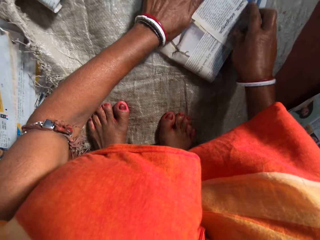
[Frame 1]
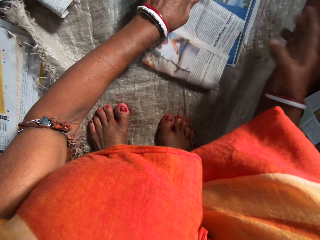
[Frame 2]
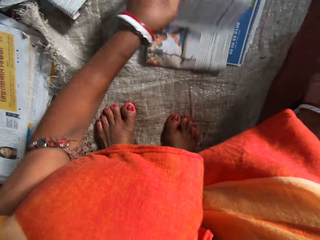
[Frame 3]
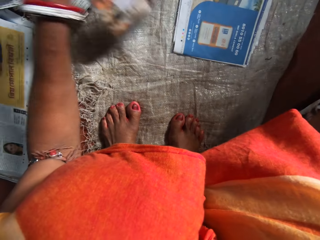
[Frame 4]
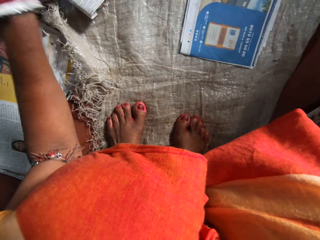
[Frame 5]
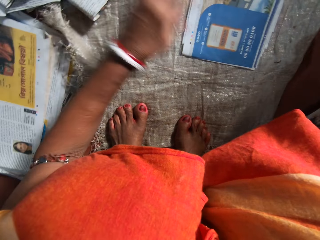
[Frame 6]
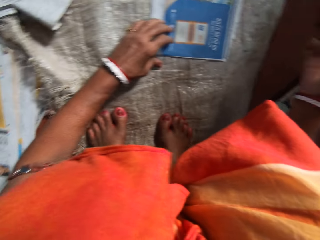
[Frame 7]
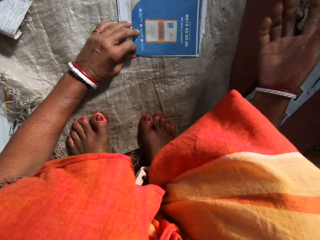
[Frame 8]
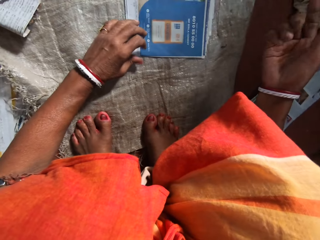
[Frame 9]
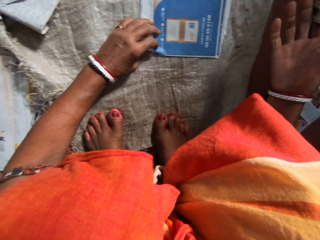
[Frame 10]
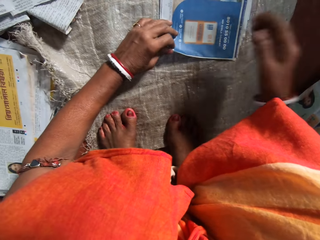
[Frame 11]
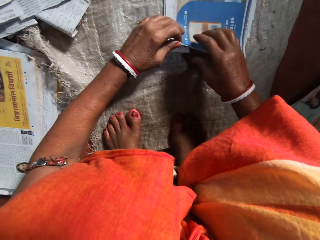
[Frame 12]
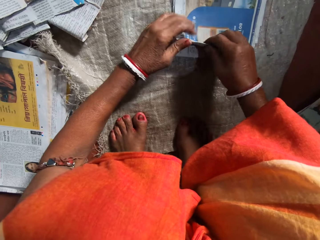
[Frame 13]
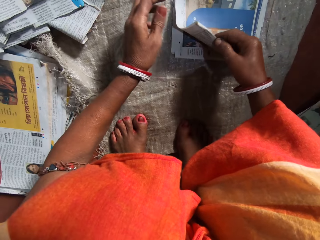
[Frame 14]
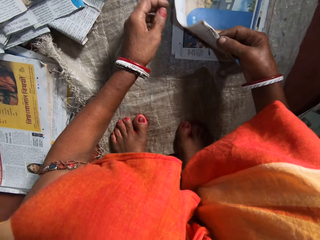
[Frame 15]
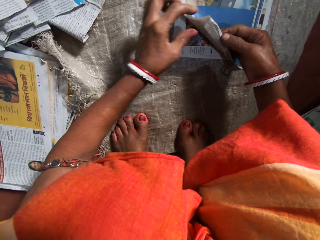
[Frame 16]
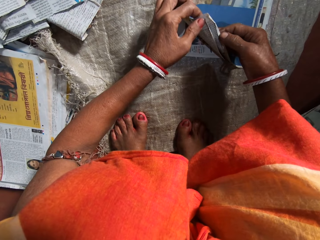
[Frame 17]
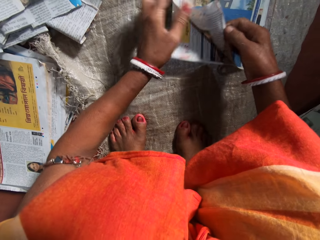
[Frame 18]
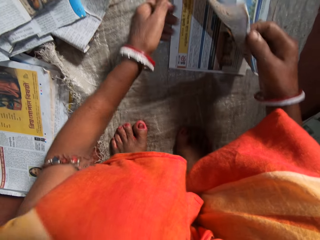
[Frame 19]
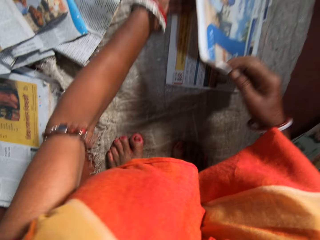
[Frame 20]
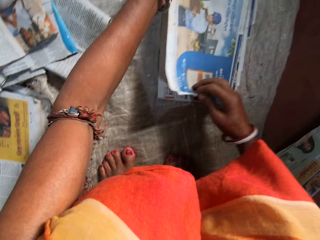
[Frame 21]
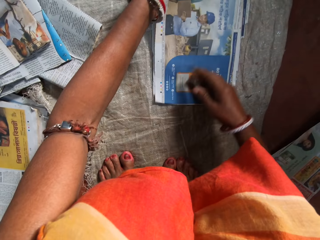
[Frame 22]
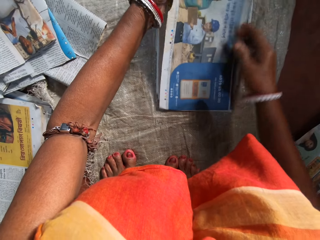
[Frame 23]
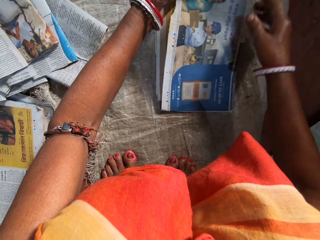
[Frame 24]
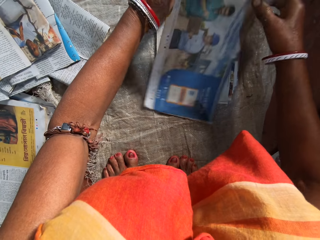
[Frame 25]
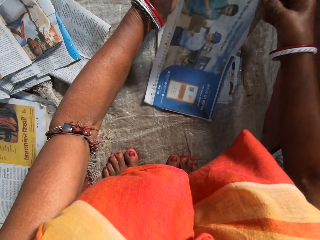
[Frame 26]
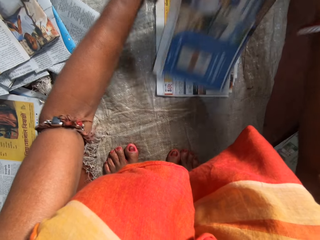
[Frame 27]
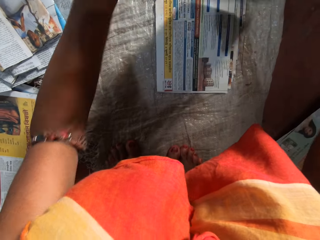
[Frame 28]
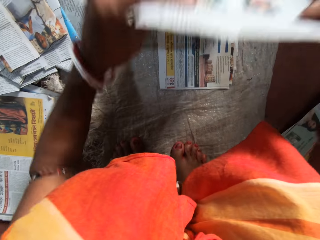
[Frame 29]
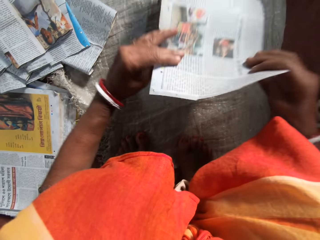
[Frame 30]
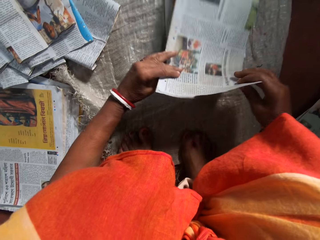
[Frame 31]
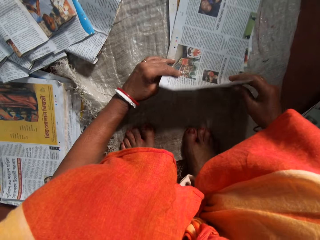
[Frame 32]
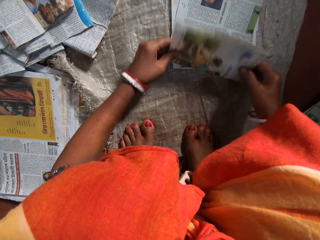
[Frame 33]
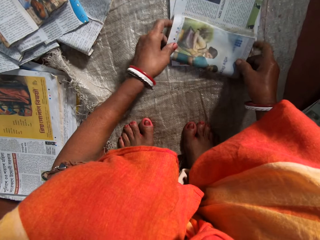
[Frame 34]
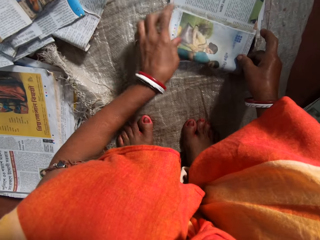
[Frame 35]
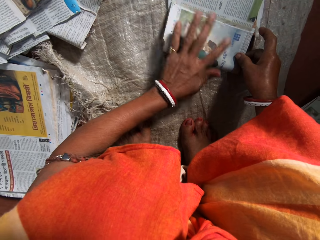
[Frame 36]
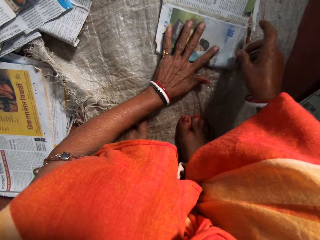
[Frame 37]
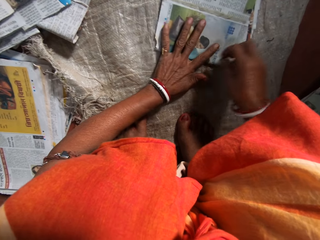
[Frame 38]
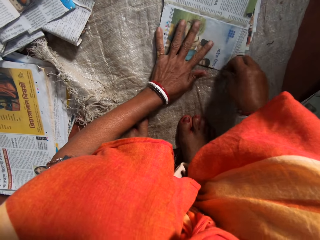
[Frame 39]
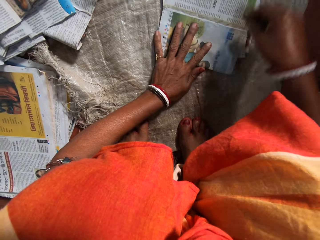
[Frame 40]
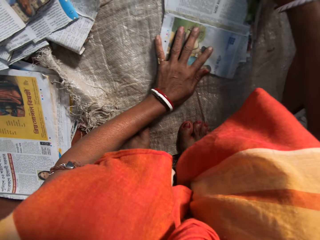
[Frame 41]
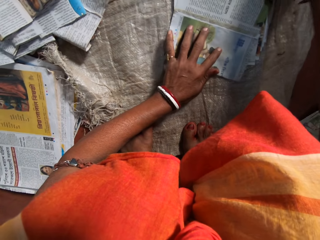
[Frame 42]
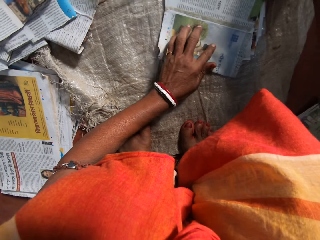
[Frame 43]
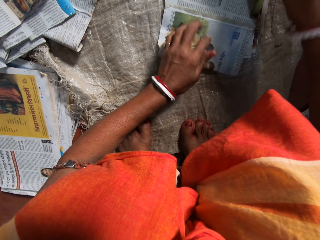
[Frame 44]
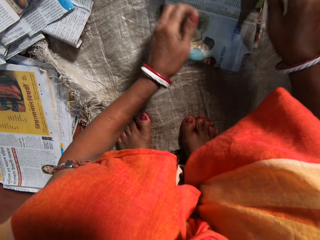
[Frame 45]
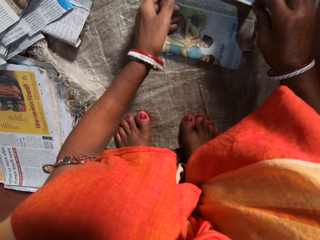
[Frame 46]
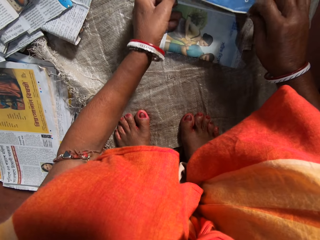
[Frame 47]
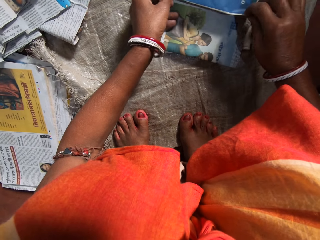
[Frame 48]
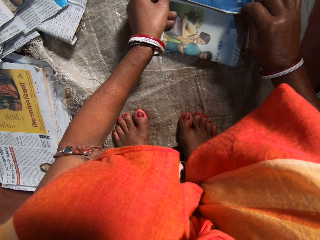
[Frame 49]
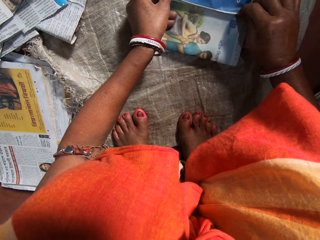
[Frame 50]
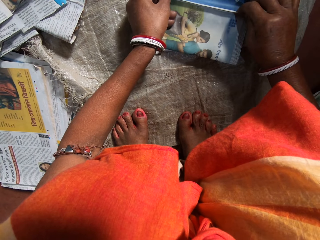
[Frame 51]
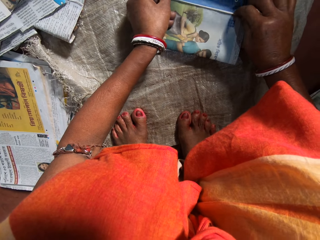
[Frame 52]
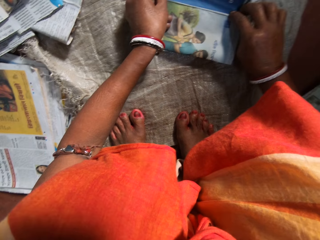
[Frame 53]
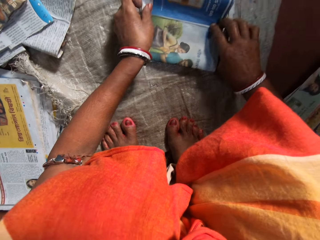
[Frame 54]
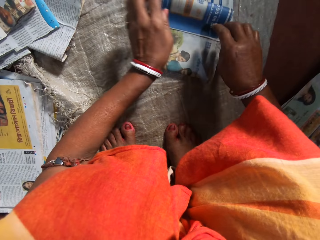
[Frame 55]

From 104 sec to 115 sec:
The camera wearer presses the newspaper with her hands. She lifts a newspaper from the others. She places the folded paper on a pile of papers with her left hand. She picks another paper from an array of papers on the floor with her hands. She turns the newspaper. She places a newspaper on the others. She folds the paper with her hands. She puts her left hand on the newspaper. She presses the newspaper with her right hand. She folds the newspaper.

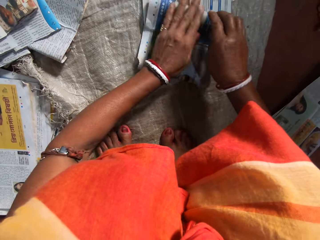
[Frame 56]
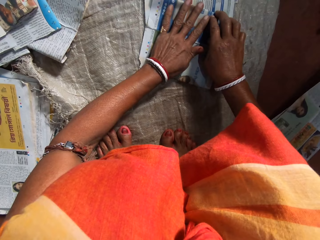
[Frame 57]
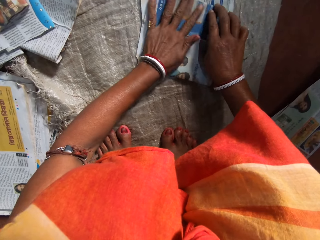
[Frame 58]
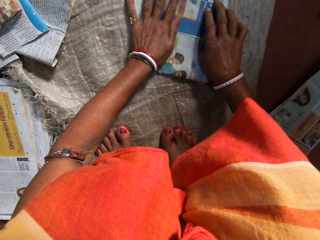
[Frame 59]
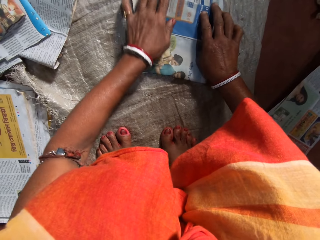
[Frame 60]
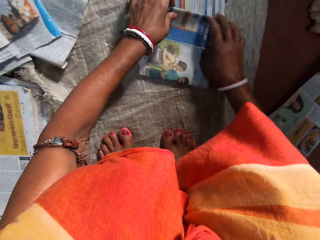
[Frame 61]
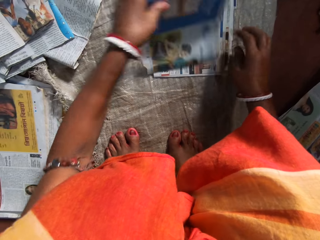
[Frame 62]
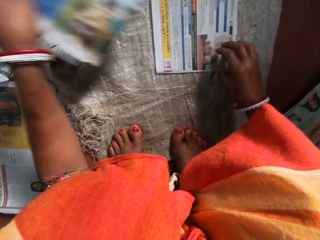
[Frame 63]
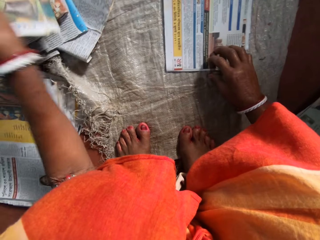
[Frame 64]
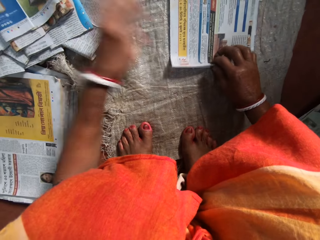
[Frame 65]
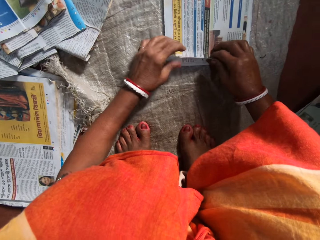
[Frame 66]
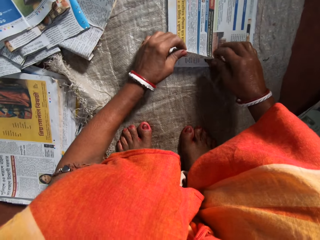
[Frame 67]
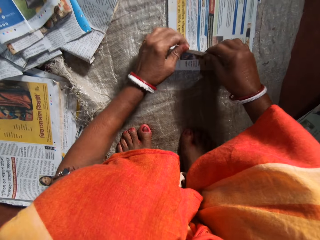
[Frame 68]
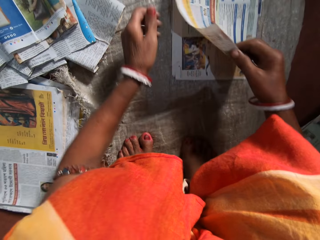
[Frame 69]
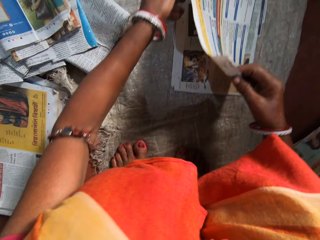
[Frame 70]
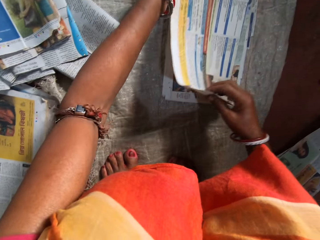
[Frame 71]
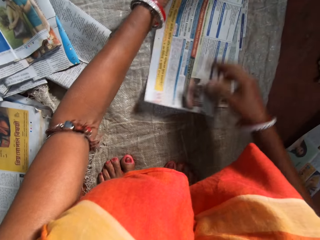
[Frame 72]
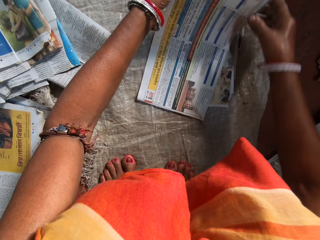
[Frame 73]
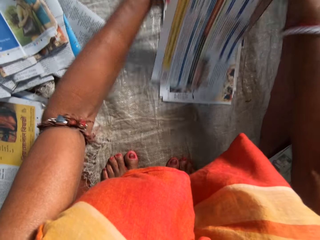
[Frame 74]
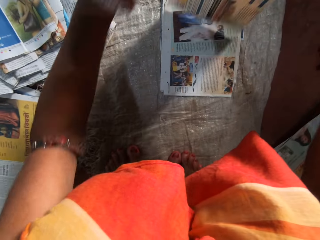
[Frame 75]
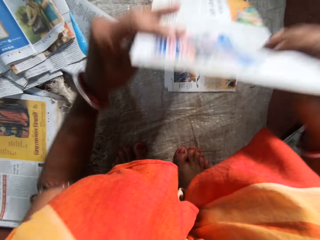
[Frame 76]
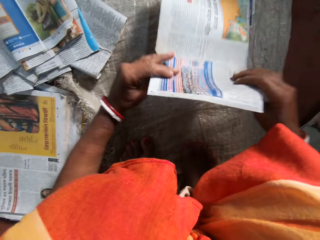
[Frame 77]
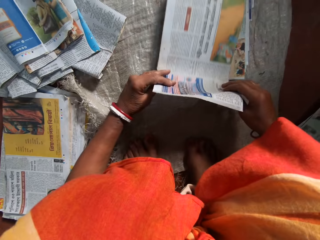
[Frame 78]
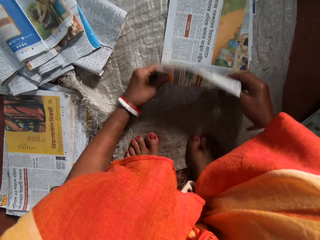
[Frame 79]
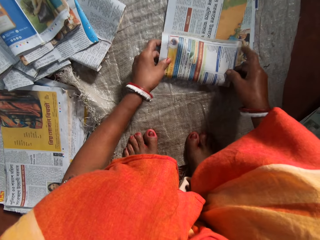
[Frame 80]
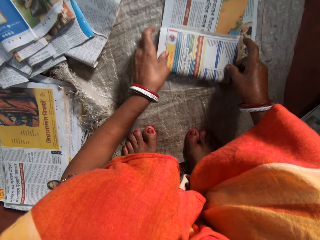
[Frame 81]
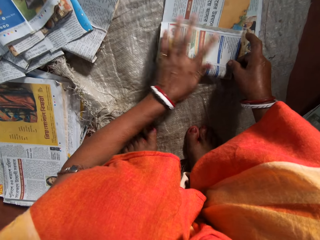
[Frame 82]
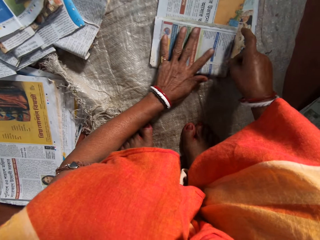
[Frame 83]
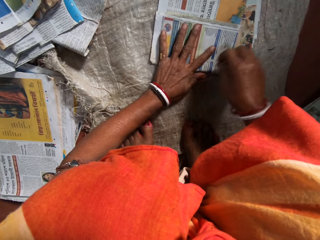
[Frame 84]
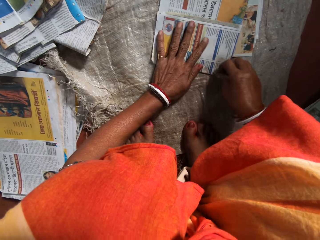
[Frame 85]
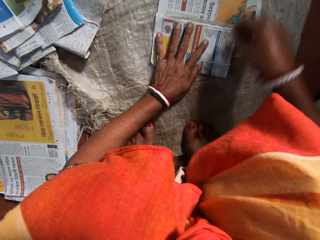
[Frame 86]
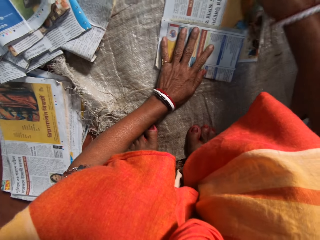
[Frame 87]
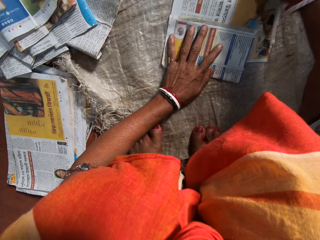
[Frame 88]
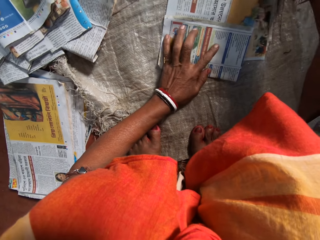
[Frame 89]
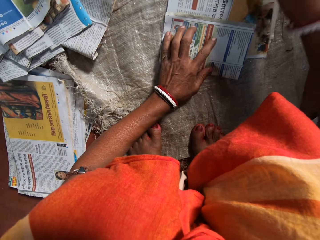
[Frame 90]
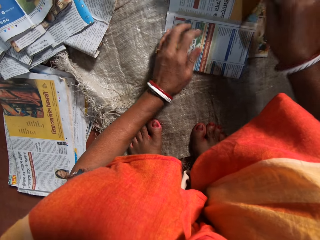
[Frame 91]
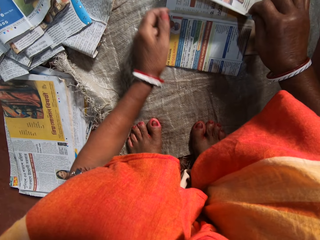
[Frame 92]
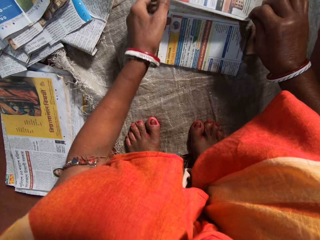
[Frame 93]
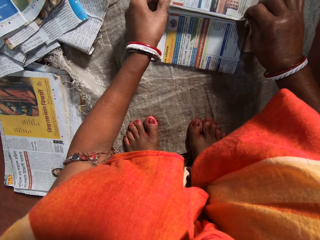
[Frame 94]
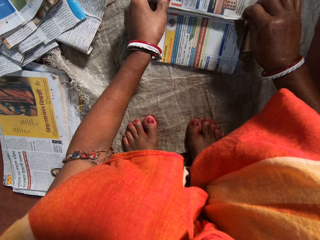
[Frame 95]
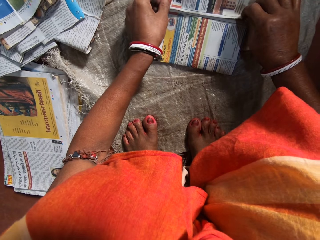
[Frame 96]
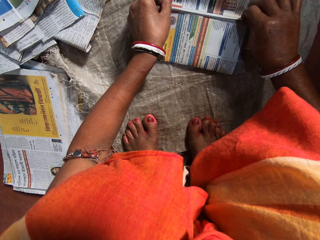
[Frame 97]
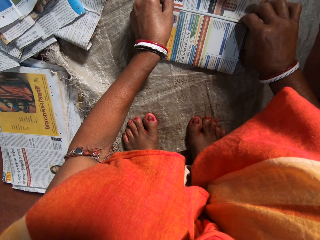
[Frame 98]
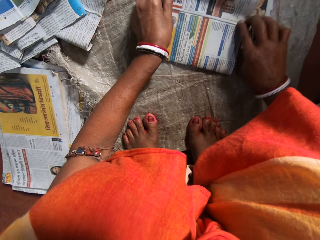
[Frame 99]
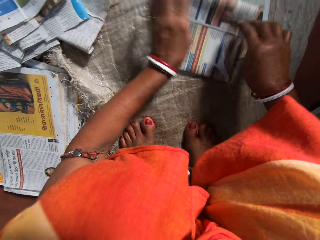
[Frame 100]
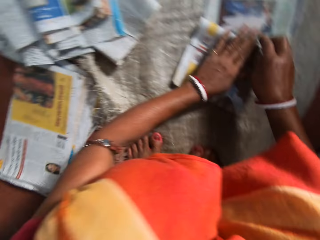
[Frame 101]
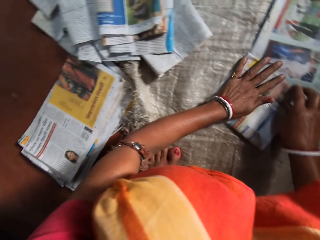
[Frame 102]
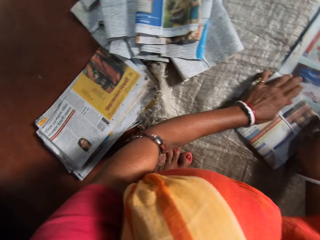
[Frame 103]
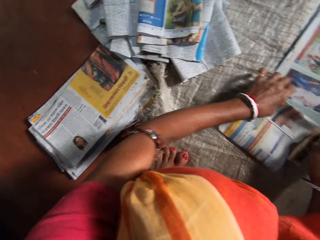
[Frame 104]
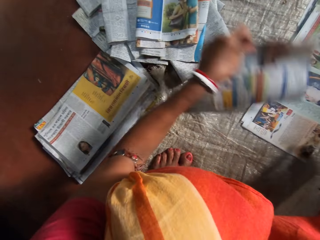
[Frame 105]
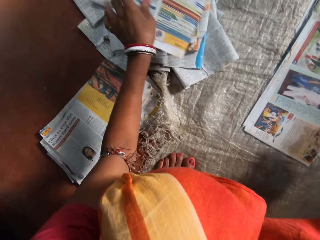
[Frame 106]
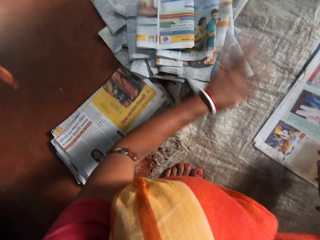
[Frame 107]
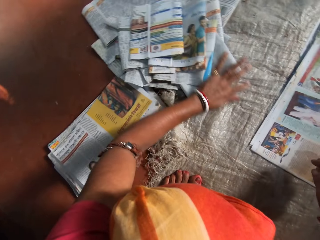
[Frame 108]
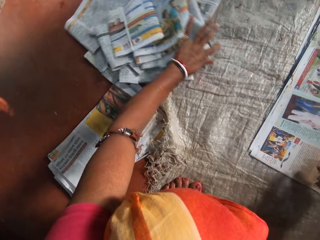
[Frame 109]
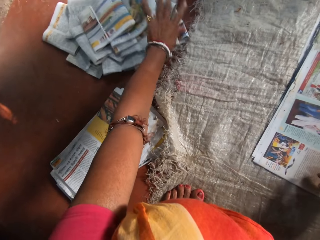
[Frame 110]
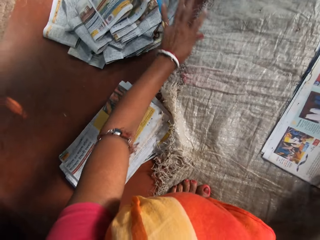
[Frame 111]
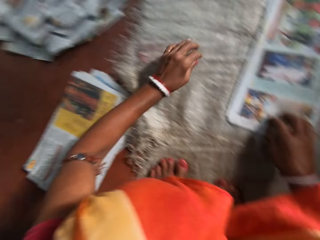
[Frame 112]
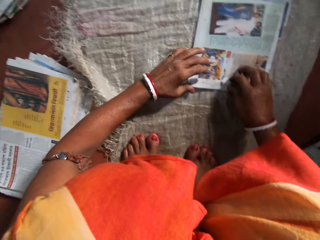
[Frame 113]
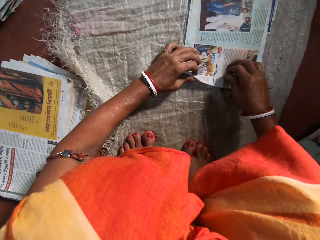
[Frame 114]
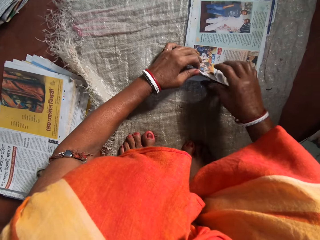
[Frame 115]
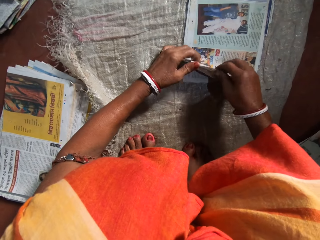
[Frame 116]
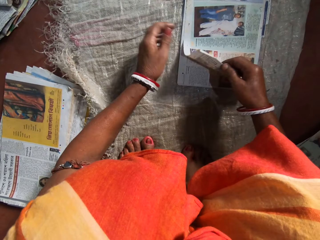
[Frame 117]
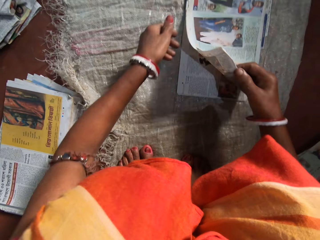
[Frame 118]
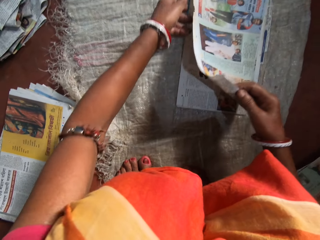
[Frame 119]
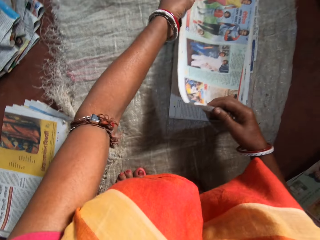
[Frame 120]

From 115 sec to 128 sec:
The camera wearer presses the newspaper with her hands. She lifts a newspaper from the others. She places the folded paper on a pile of papers with her left hand. She picks another paper from an array of papers on the floor with her hands. She lifts a newspaper from the others. She turns the newspaper. She places a newspaper on the others. She folds the paper with her hands. She puts her left hand on the newspaper. She presses the newspaper with her right hand. She folds the newspaper. She presses the newspaper with her hands. She lifts a newspaper from the others. She places the folded paper on a pile of papers with her left hand. She adjusts the pile of paper with her left hand. She pushes the folded newspapers to the left. She picks another paper from an array of papers on the floor with her hands.
